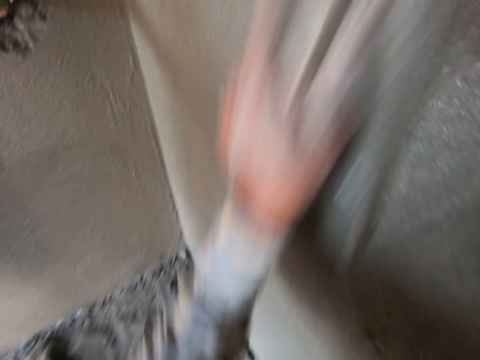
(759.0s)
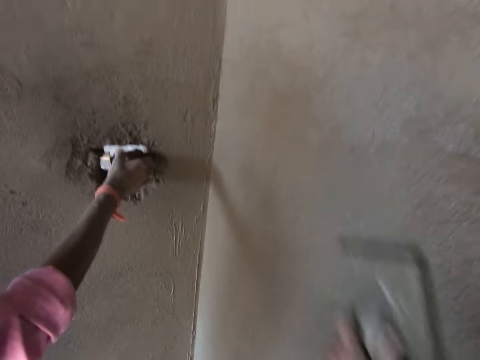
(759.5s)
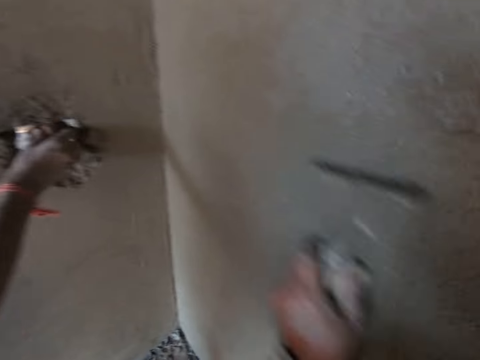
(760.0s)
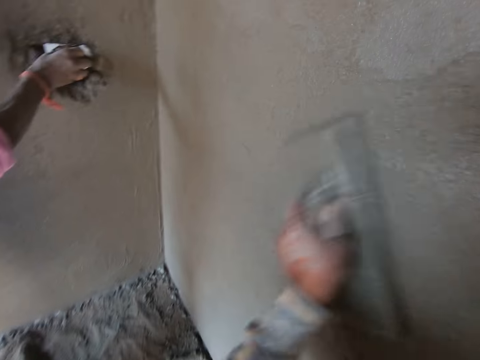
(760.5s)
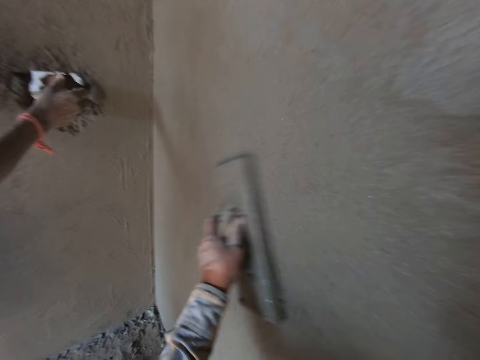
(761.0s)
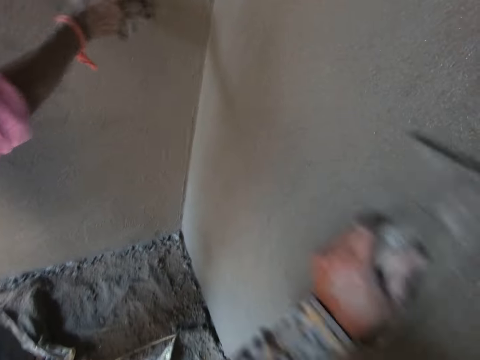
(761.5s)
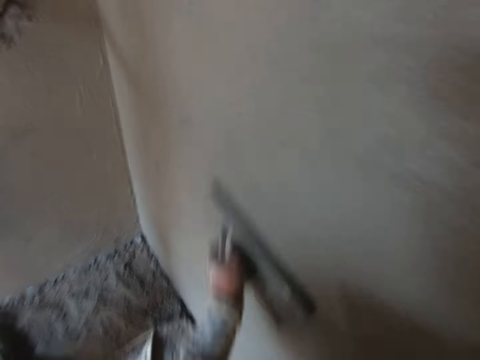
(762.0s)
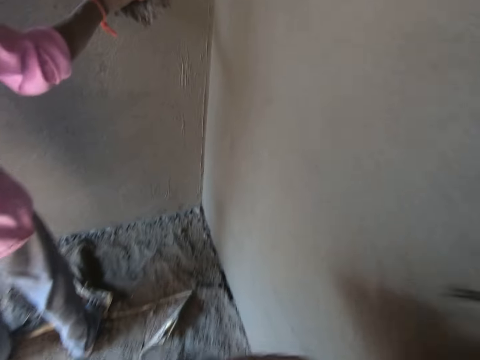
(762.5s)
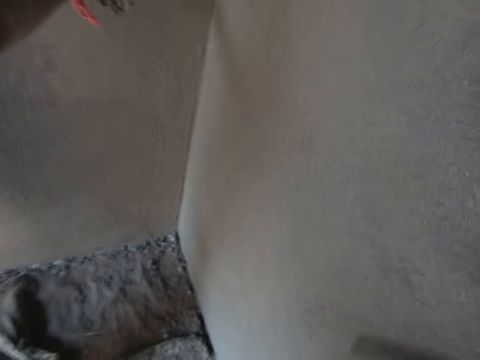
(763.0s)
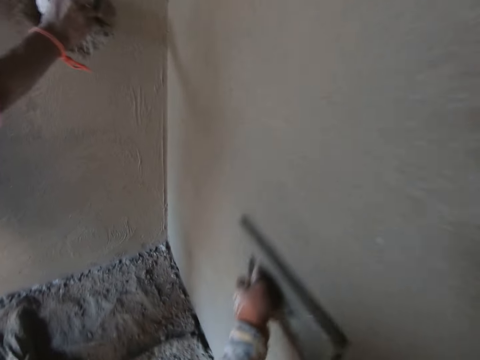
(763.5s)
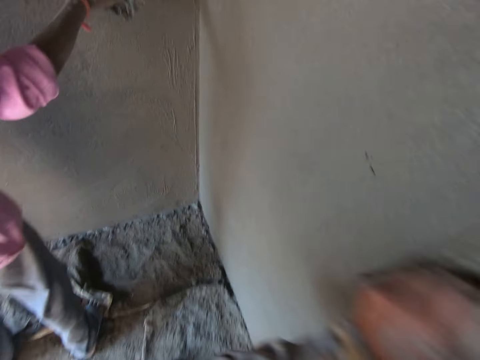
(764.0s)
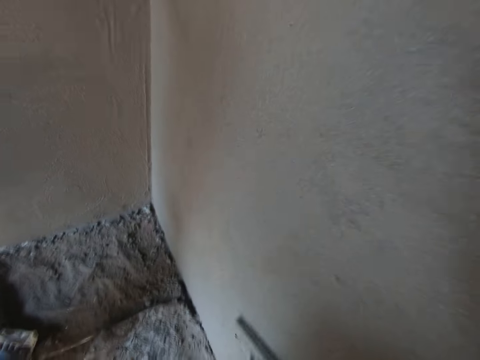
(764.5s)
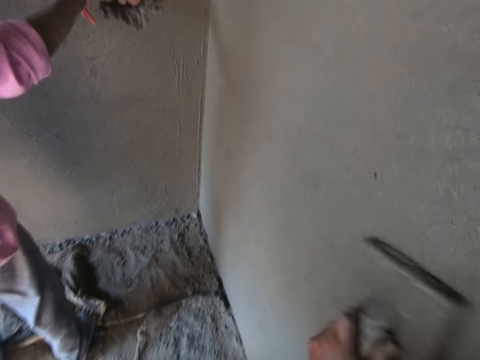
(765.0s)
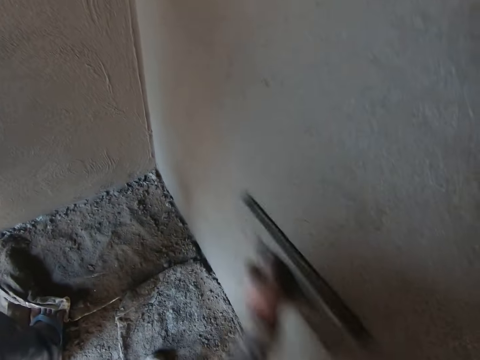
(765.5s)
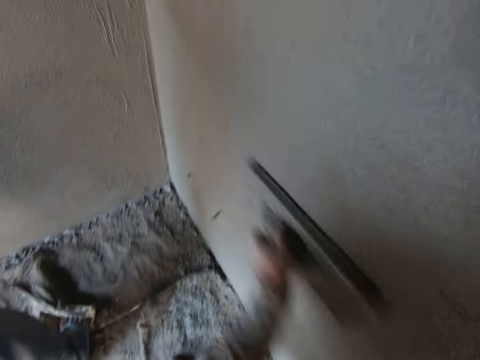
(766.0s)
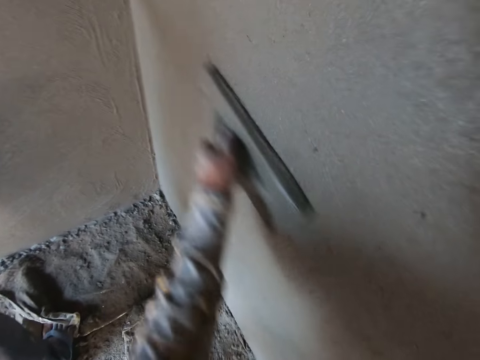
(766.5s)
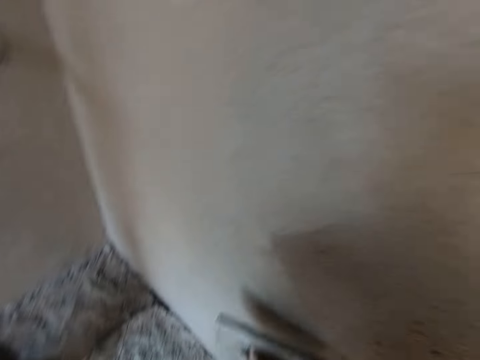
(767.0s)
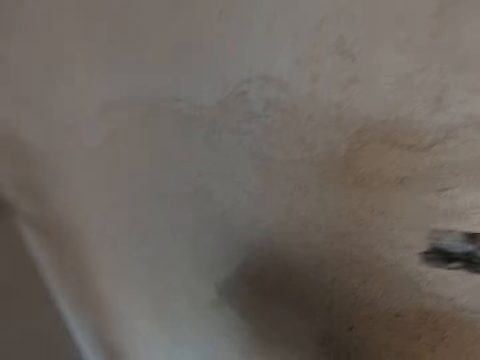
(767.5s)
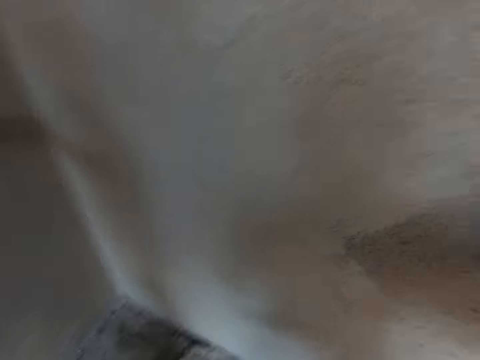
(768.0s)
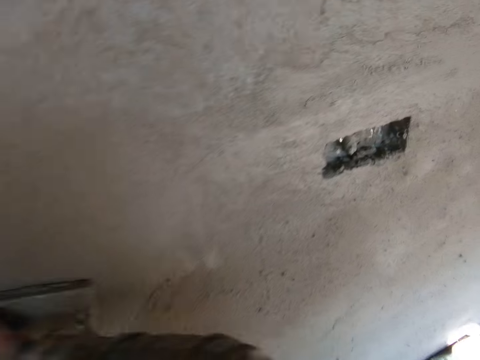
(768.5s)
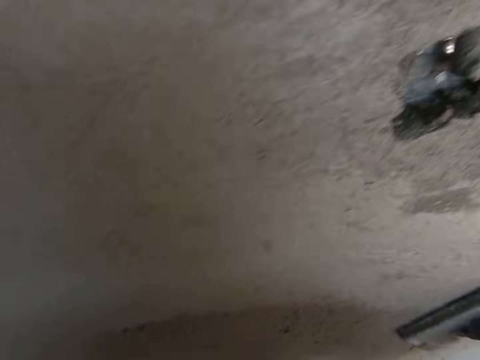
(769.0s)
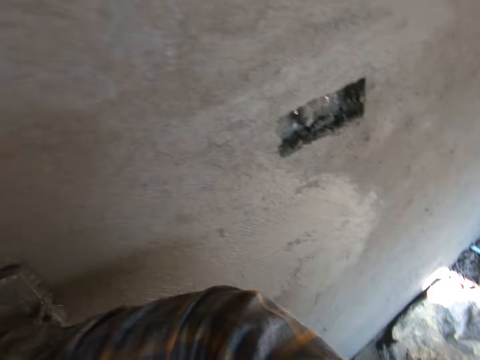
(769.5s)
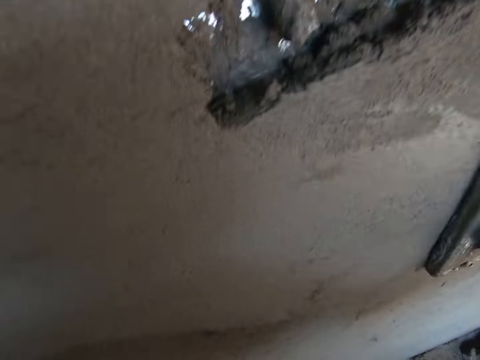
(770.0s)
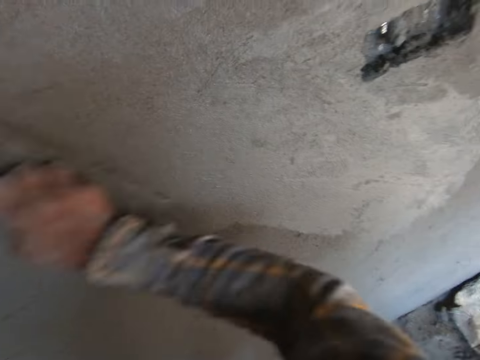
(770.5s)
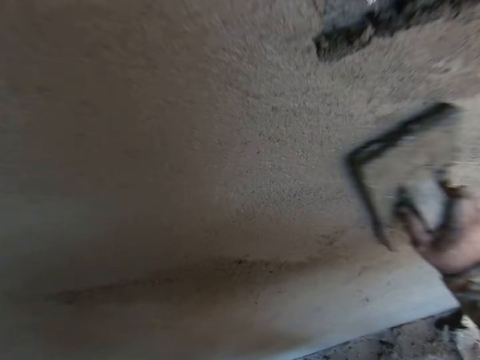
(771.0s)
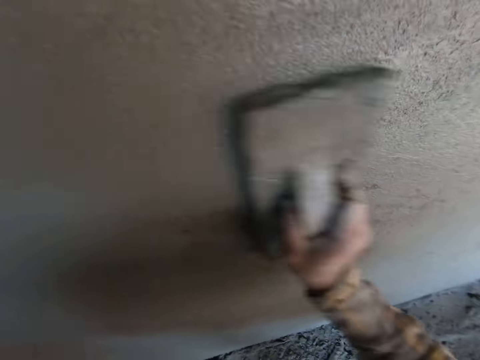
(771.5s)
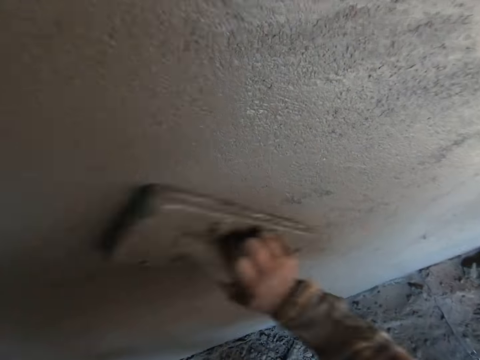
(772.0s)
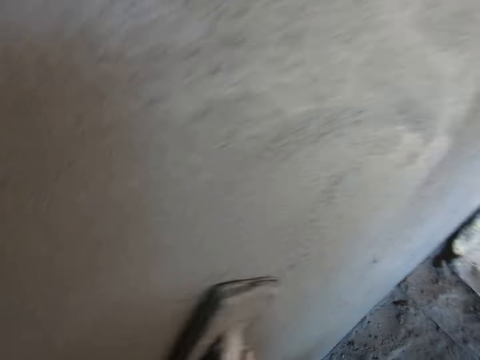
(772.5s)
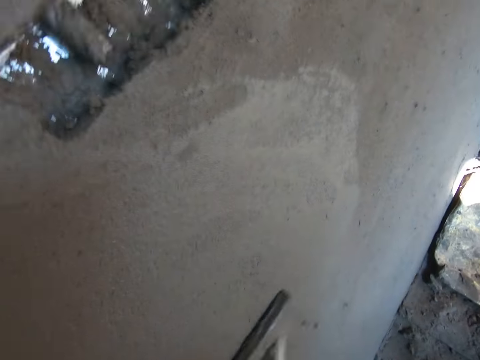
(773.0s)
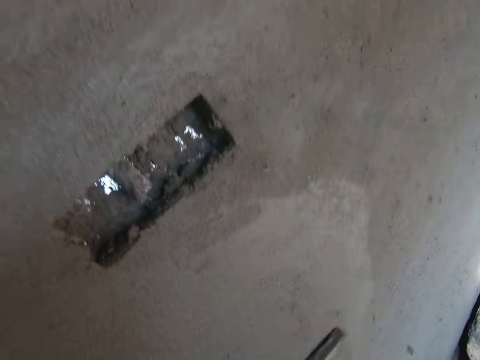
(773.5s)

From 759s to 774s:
A man touches the wall. The camera wearer levels the wall with the wood float. They put the wood float in the other hand. They level the wall with the wood float.

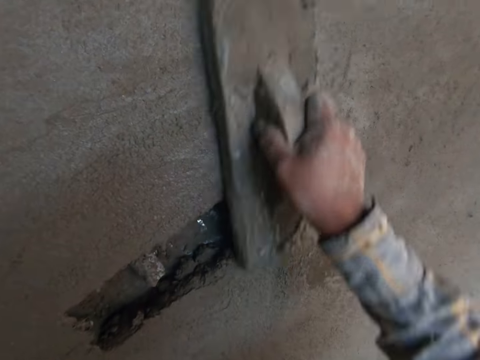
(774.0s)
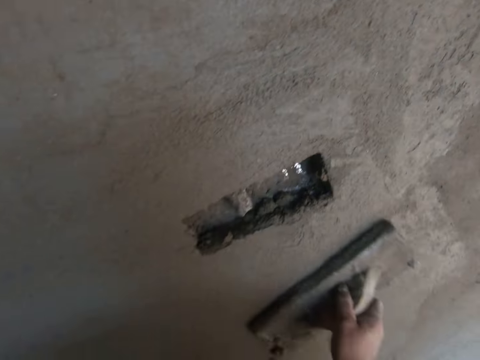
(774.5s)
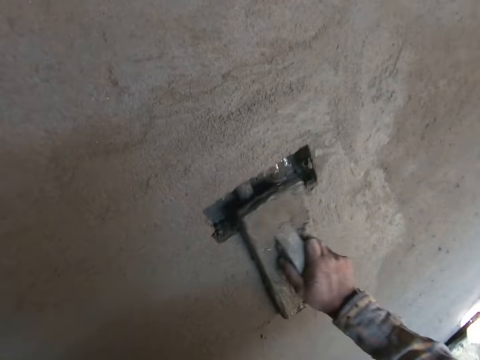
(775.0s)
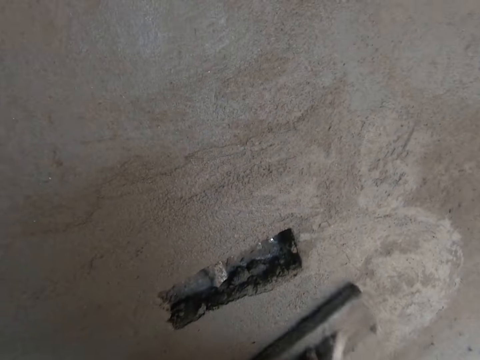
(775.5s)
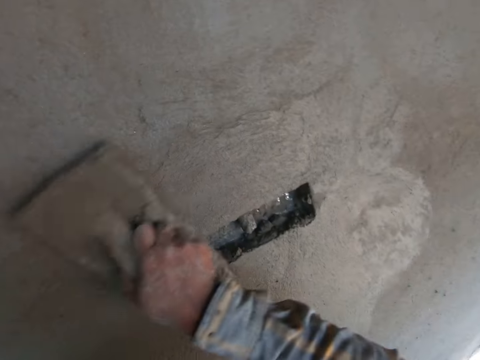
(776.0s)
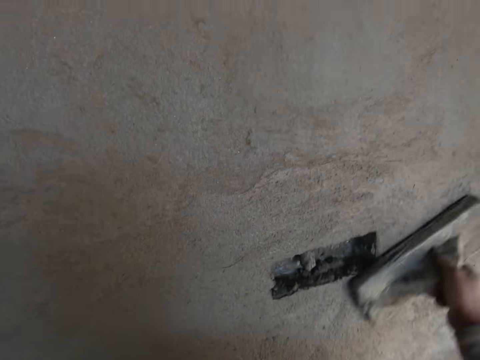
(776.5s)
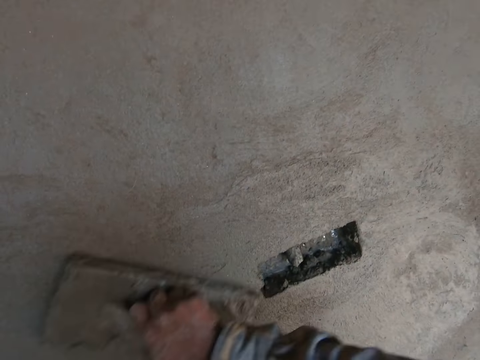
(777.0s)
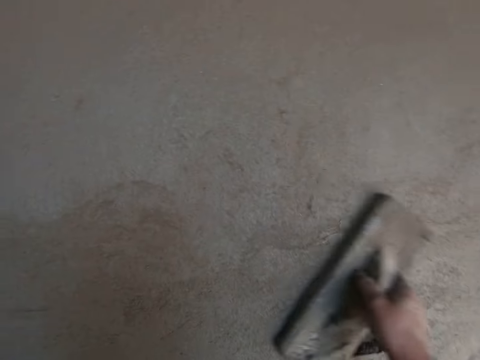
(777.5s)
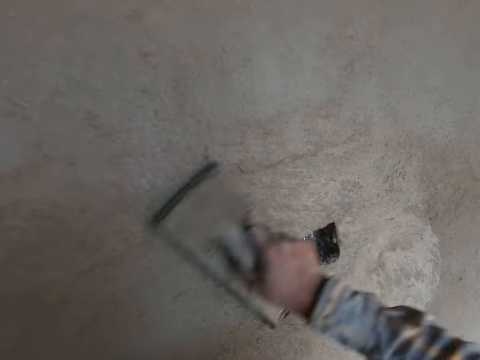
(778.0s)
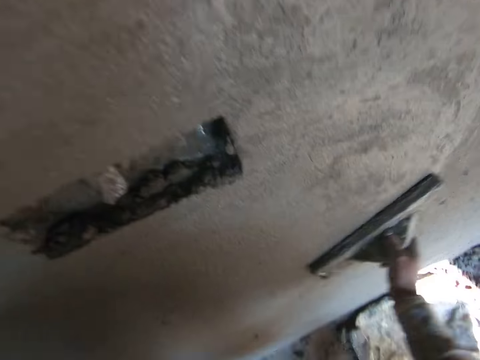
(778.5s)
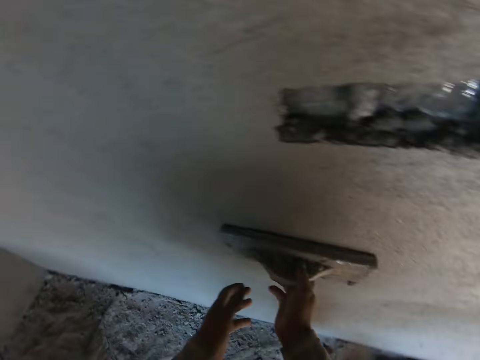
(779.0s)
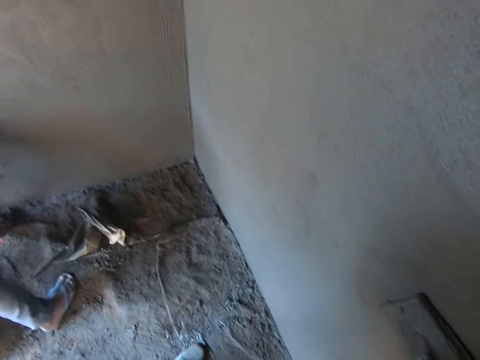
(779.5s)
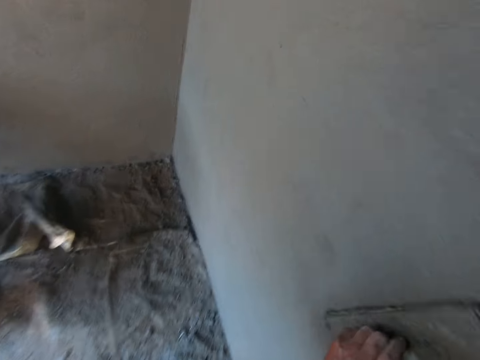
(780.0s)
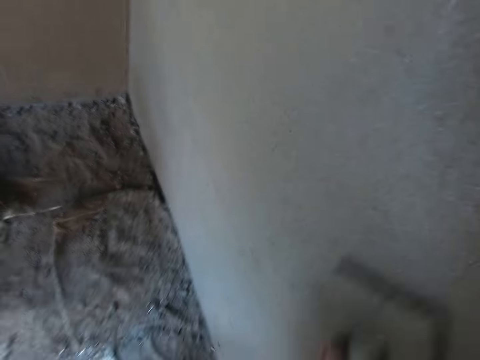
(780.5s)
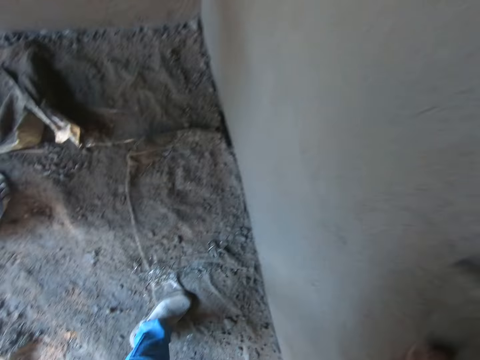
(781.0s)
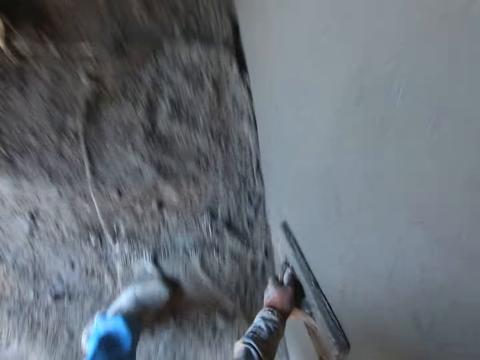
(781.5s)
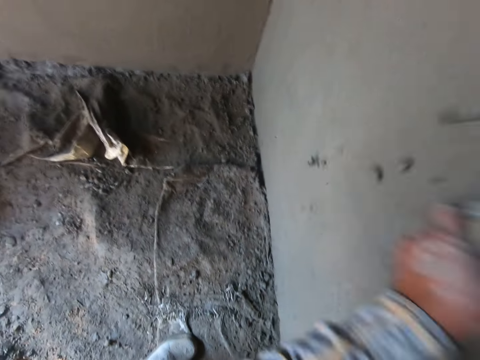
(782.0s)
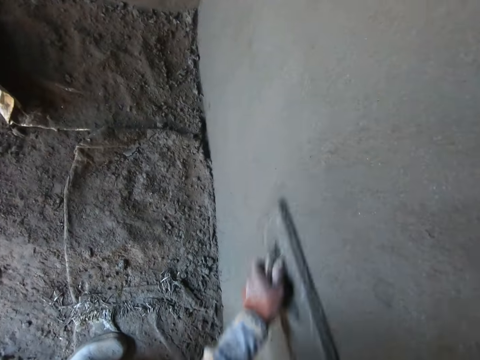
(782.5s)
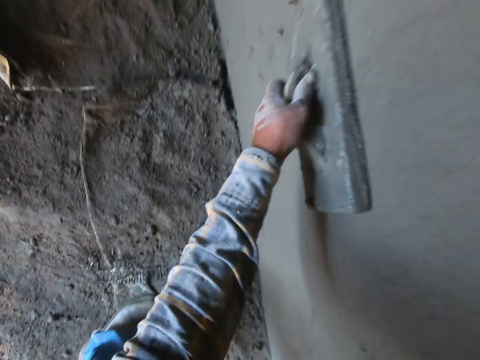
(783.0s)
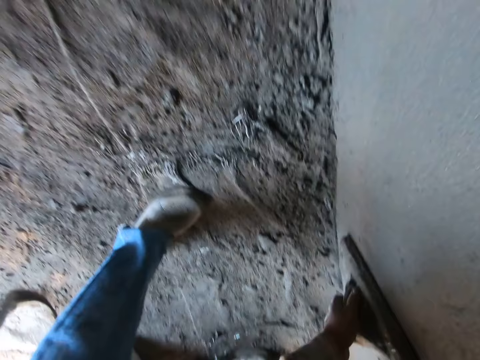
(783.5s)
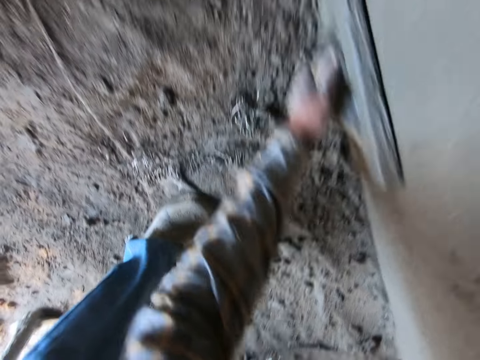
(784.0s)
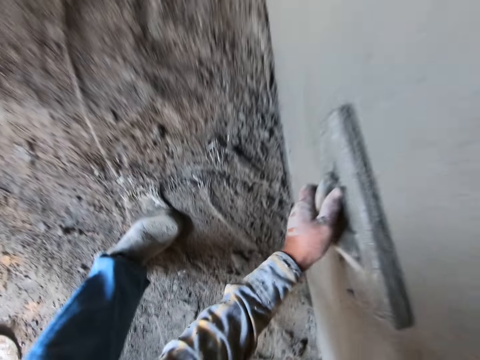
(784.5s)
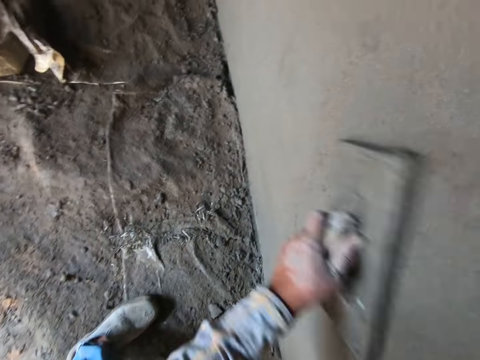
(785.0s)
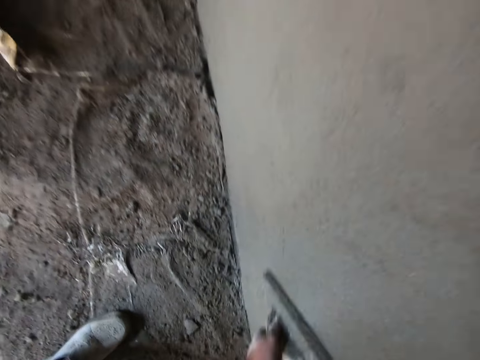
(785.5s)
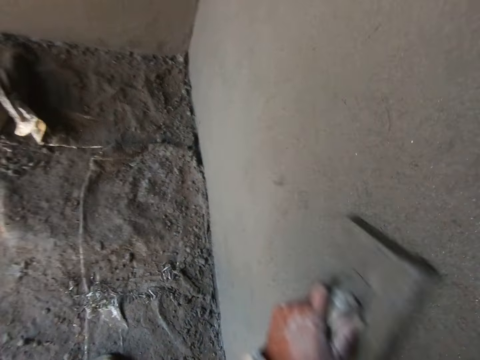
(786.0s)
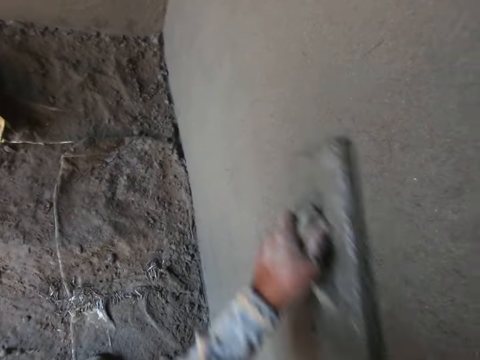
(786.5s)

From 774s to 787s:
The camera wearer puts the wood float in the other hand. They level the wall with the wood float.
